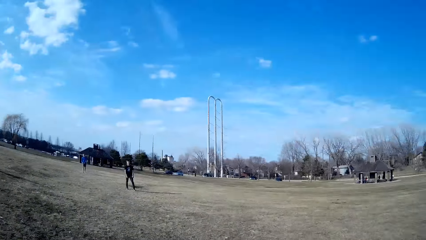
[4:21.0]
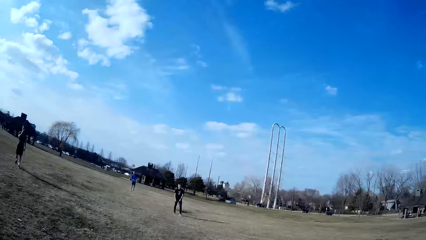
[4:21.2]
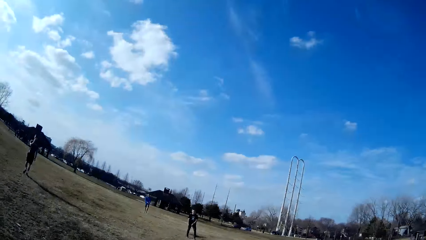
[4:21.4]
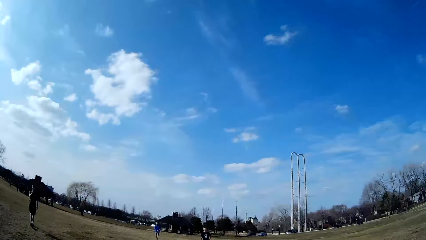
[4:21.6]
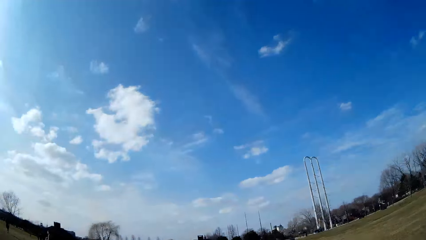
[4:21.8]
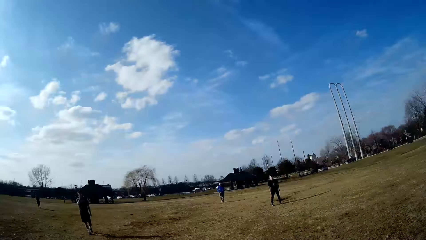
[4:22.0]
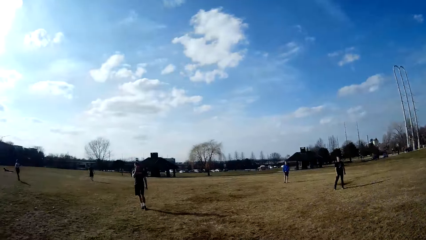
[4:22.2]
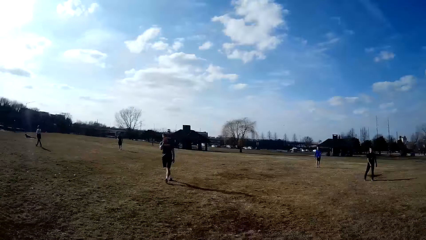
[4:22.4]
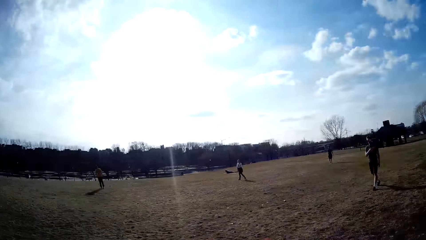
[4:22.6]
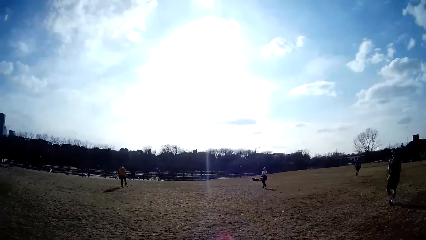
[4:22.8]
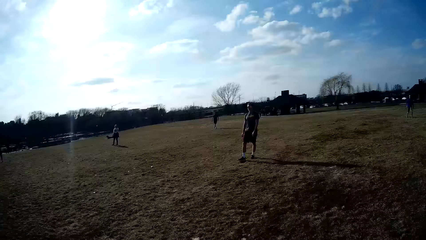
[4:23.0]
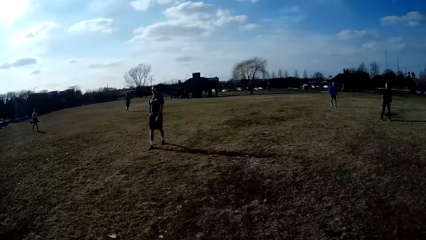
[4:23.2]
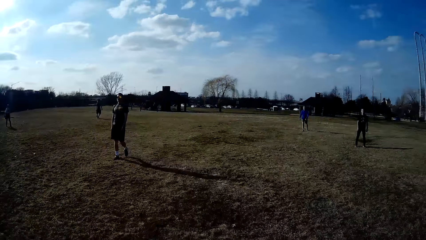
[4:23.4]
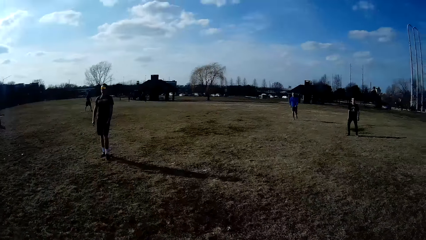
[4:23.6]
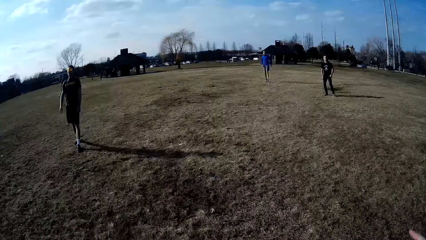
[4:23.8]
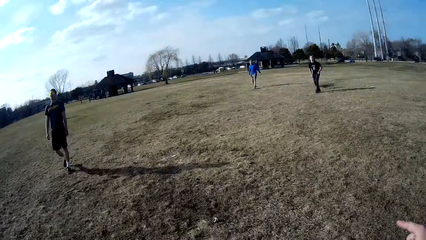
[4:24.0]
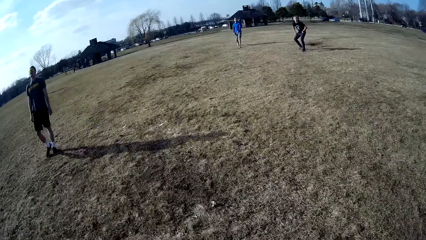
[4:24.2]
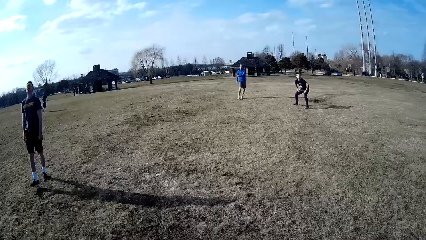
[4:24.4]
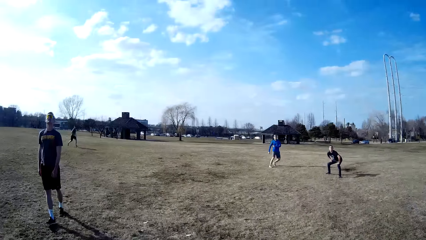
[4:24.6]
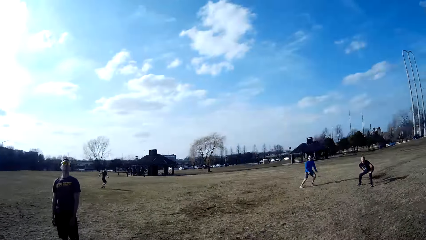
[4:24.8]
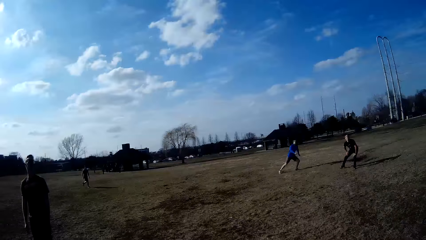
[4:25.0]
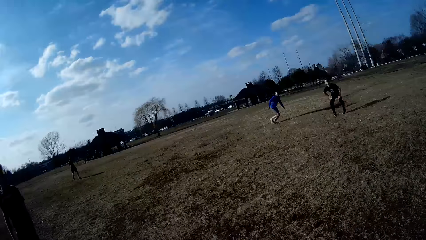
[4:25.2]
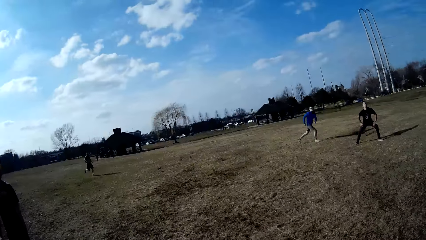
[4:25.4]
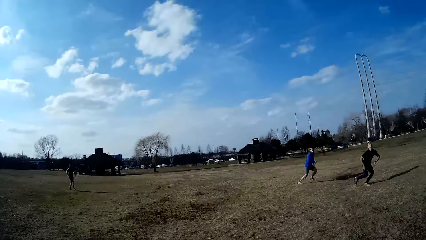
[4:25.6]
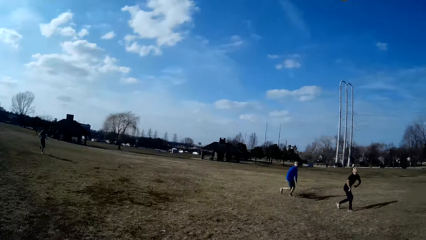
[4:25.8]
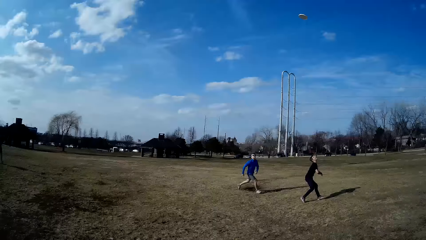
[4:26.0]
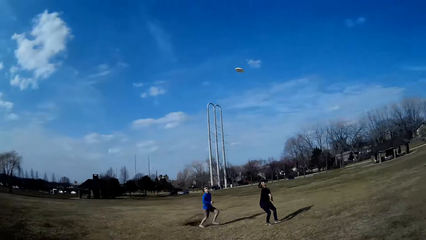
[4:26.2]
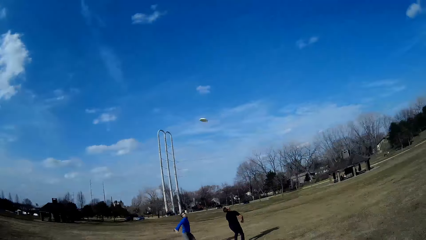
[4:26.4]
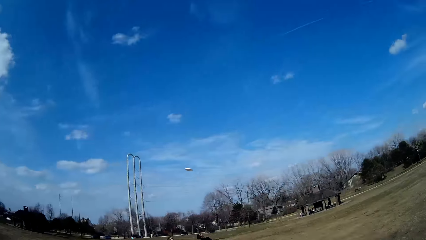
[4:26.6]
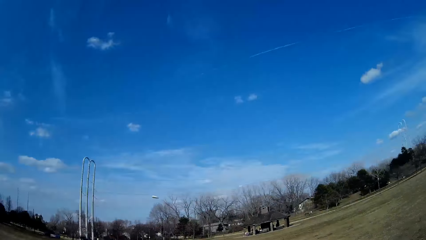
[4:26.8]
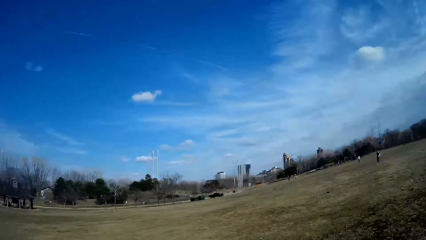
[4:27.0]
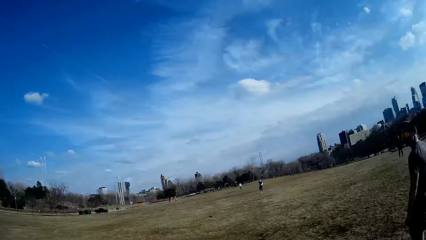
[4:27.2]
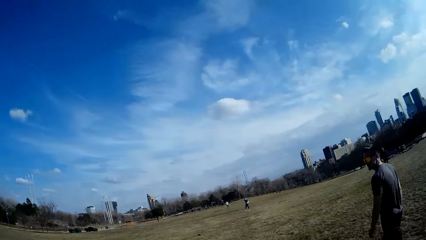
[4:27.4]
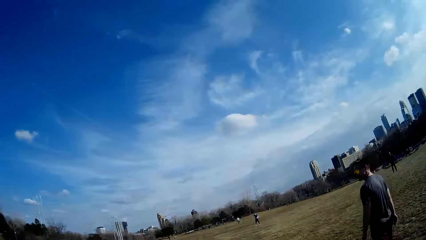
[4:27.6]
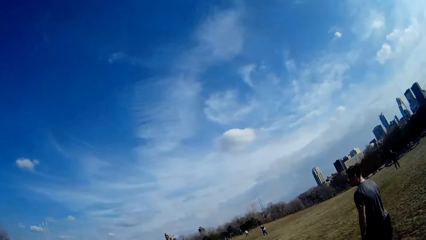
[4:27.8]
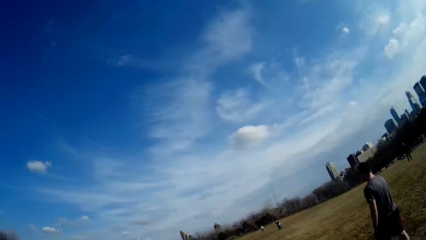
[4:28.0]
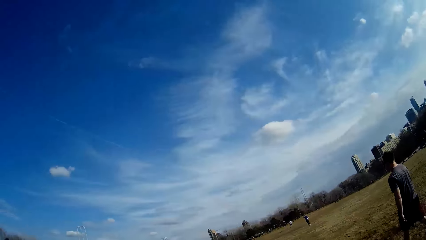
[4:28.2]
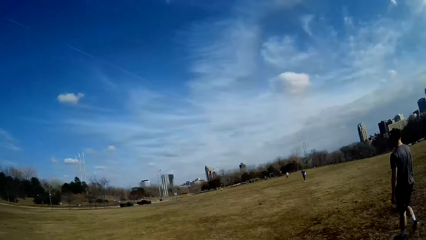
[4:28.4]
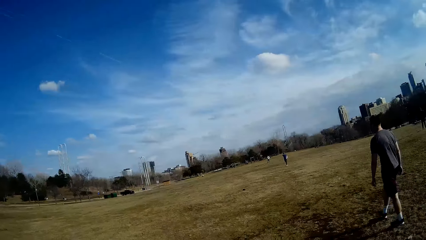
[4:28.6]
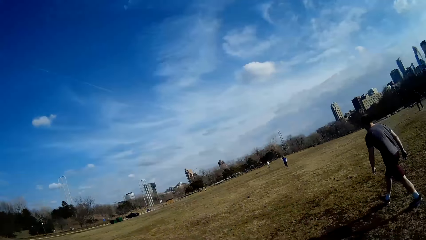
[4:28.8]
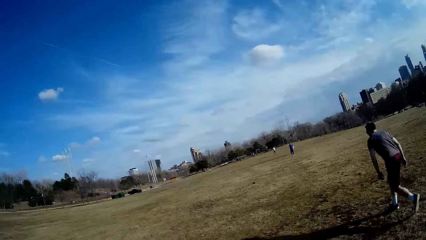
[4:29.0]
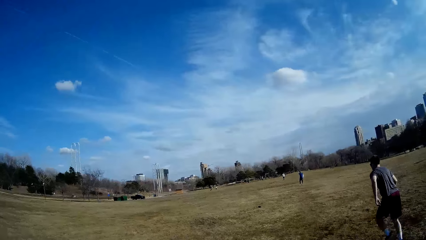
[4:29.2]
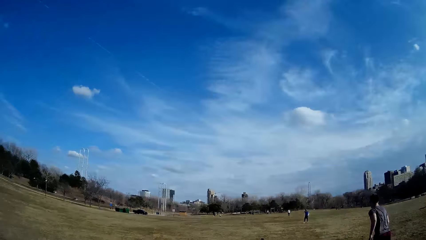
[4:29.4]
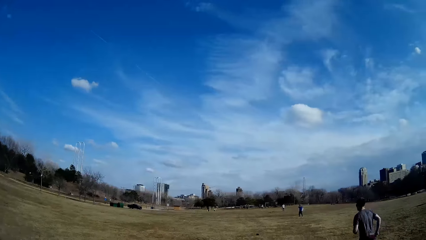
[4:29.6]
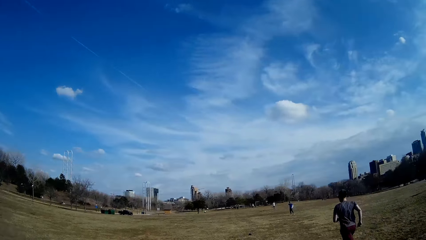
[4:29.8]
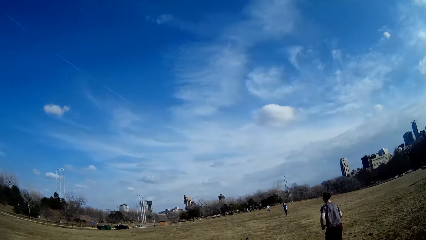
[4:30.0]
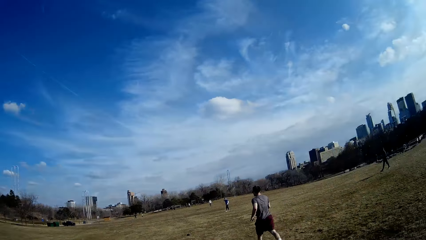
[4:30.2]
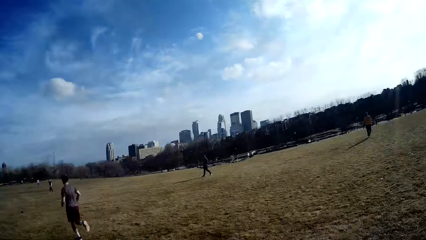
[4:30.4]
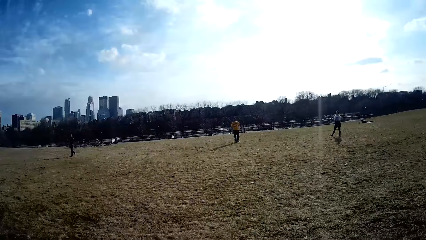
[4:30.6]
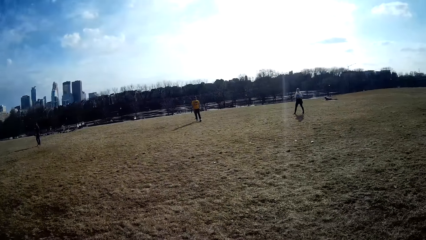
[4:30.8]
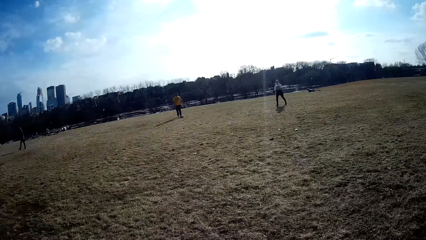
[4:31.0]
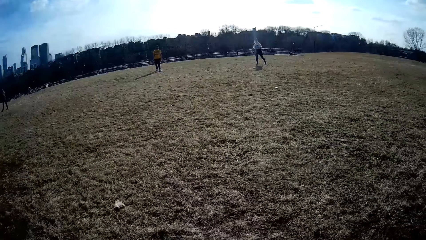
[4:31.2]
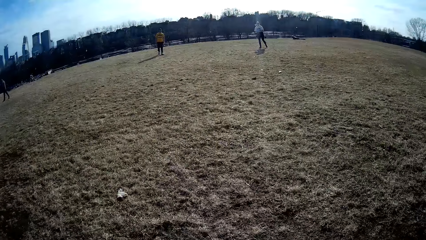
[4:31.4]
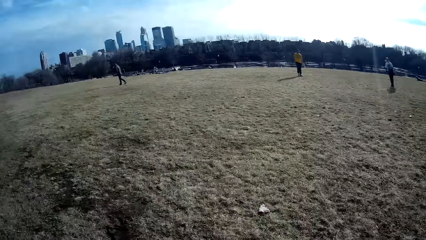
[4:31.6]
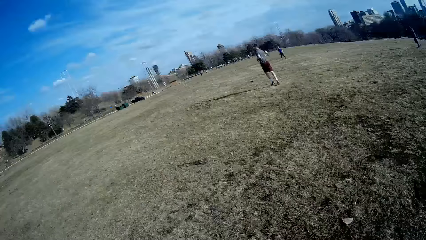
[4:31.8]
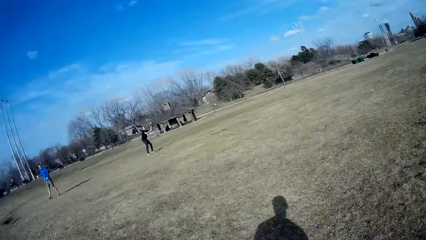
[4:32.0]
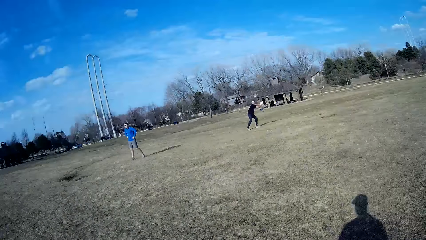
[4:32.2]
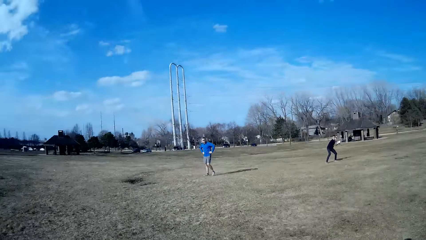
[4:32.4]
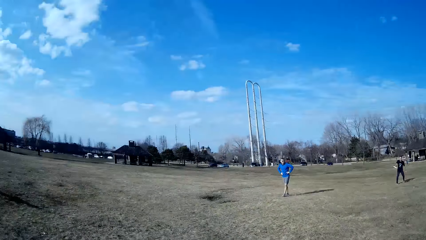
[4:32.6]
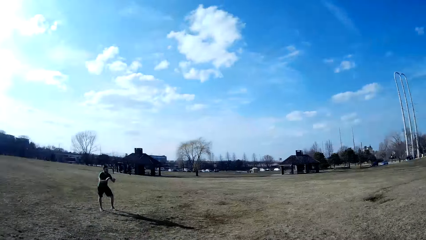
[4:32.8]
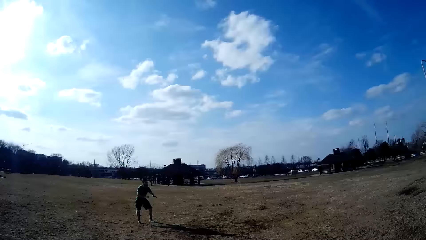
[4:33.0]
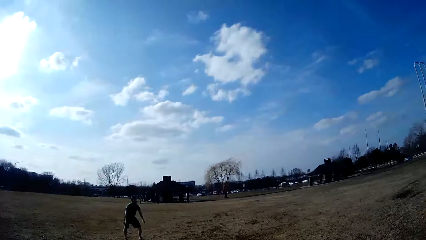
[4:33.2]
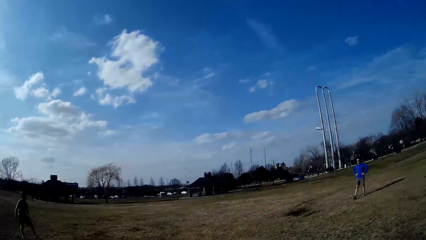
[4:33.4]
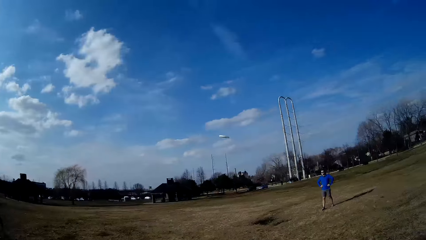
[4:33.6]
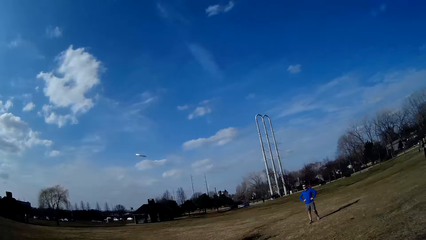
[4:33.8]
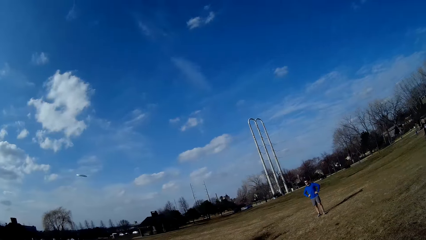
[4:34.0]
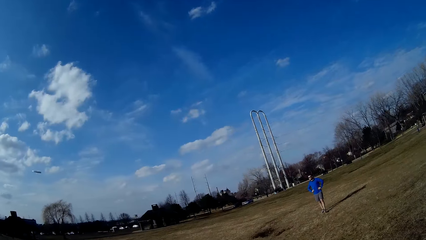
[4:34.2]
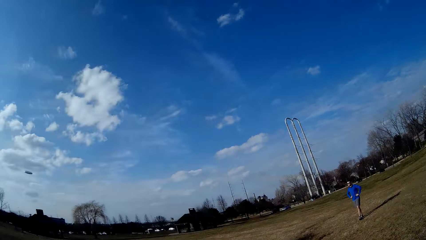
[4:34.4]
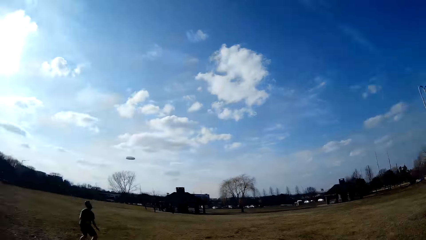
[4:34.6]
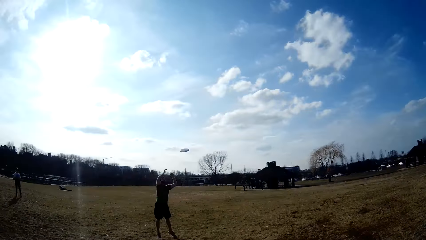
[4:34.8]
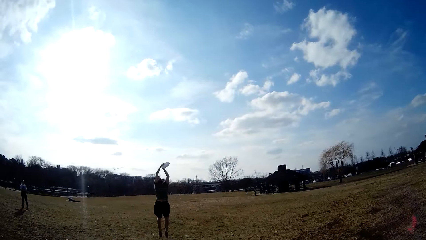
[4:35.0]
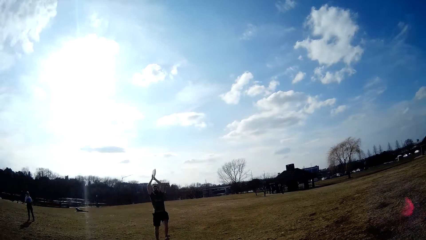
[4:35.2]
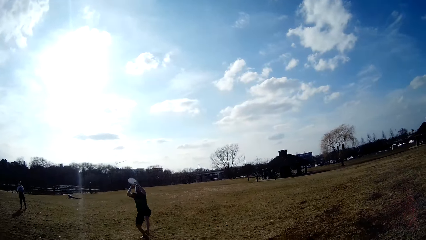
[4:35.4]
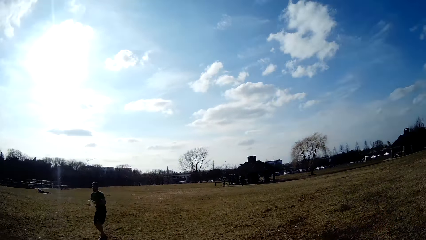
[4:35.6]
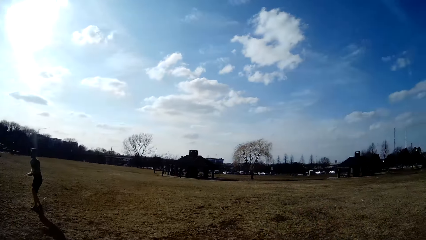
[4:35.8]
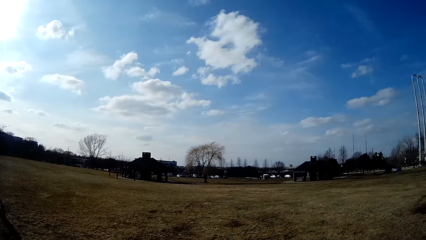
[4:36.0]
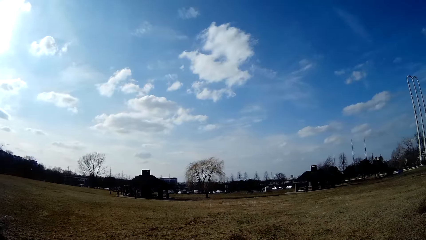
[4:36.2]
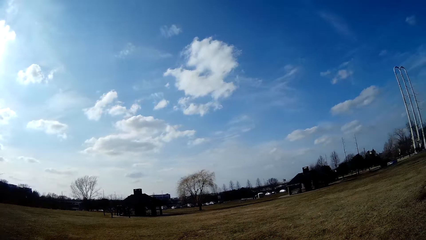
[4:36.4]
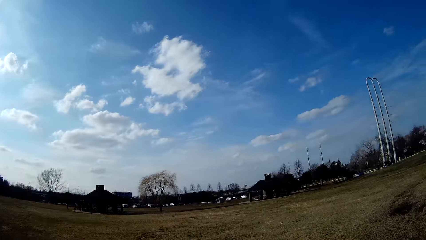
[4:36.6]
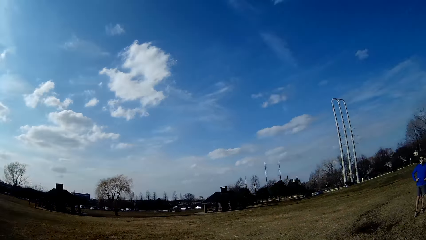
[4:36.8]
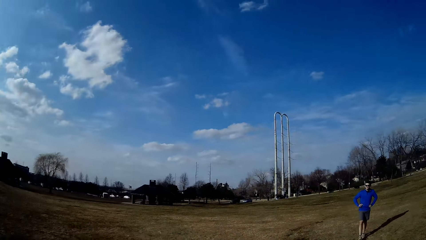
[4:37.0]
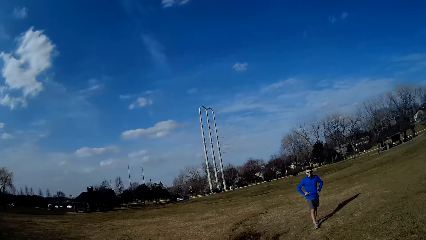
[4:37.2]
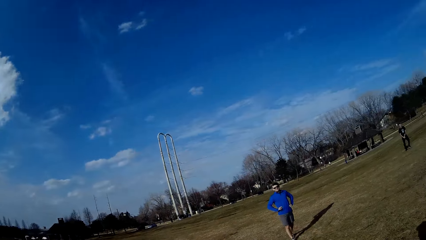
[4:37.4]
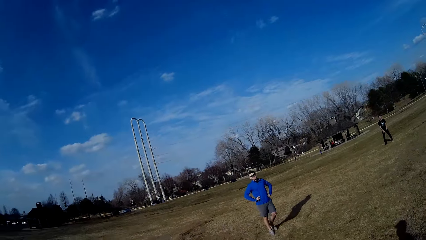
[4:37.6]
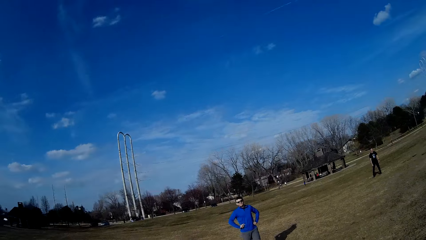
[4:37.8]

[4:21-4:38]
A man goes for the slate in the air. Another man goes for the slate in the air. The camera wearer plays handball with several people. The other man throws the slate to a third man.
